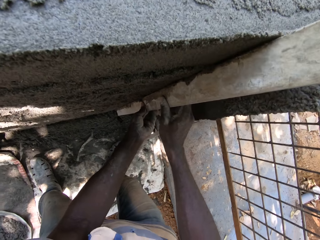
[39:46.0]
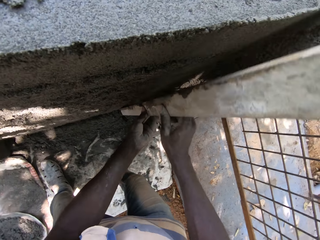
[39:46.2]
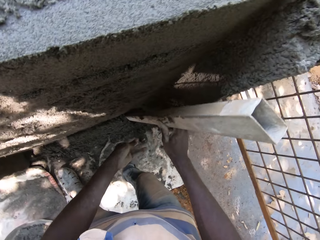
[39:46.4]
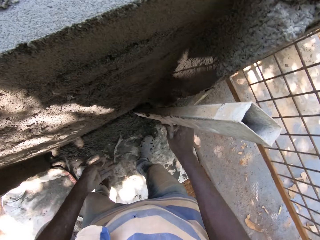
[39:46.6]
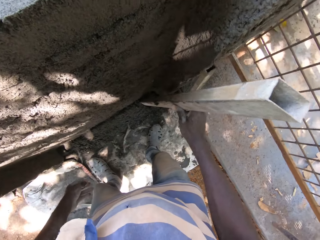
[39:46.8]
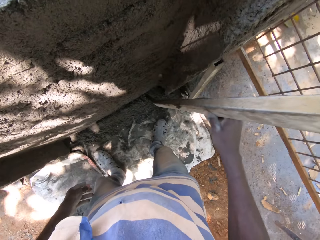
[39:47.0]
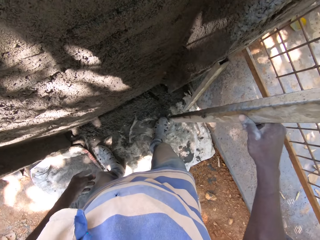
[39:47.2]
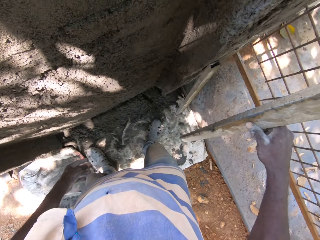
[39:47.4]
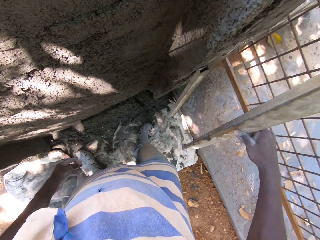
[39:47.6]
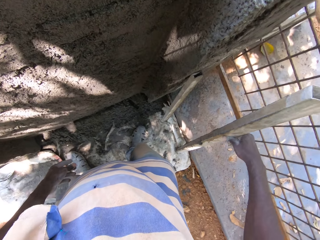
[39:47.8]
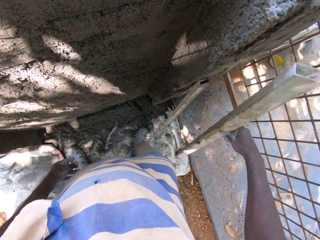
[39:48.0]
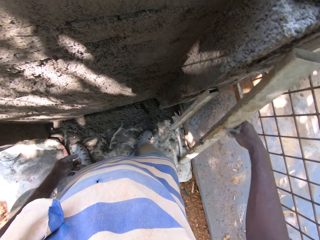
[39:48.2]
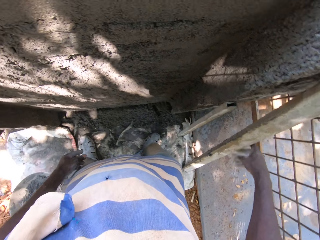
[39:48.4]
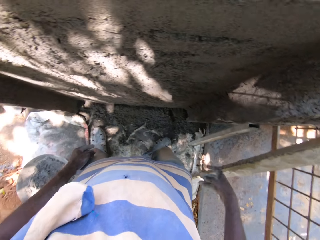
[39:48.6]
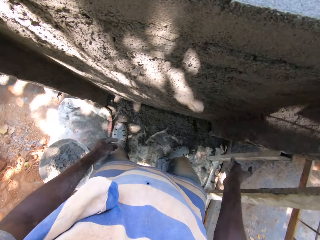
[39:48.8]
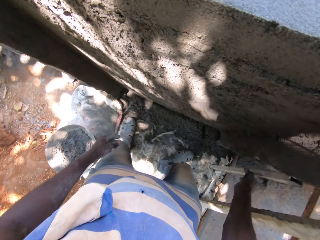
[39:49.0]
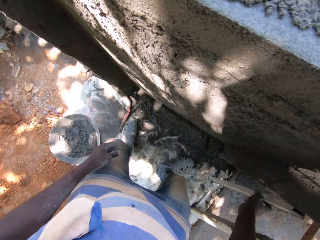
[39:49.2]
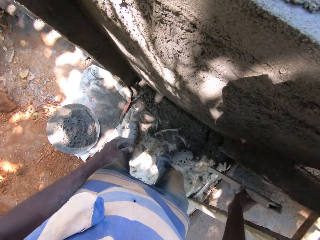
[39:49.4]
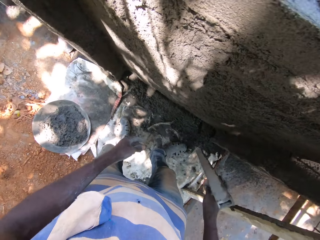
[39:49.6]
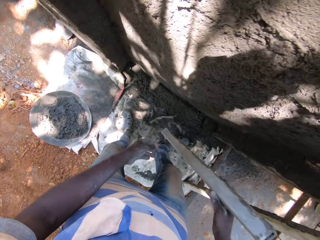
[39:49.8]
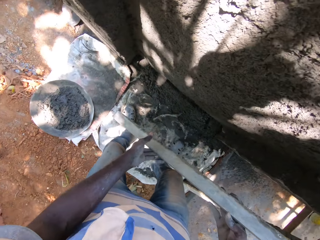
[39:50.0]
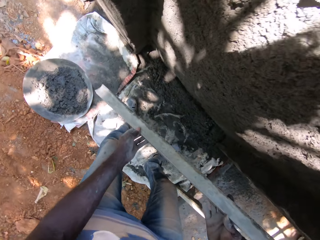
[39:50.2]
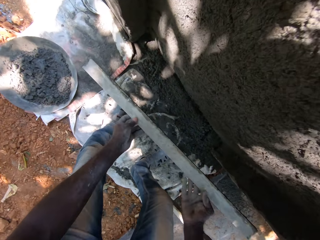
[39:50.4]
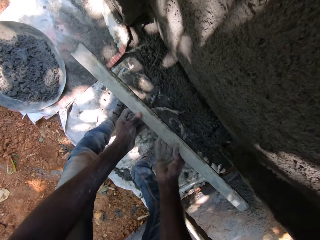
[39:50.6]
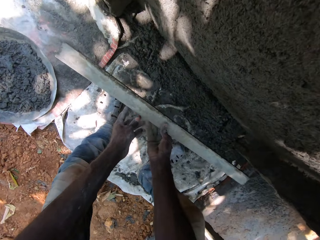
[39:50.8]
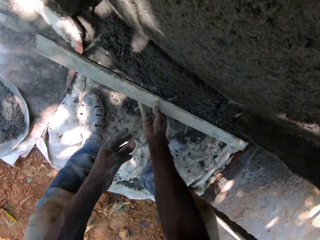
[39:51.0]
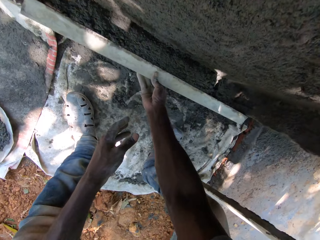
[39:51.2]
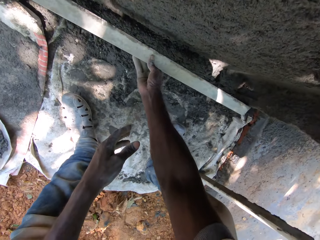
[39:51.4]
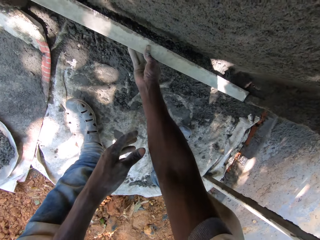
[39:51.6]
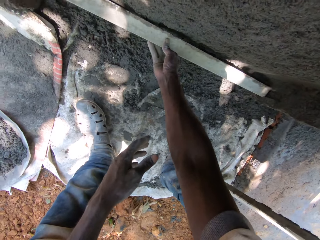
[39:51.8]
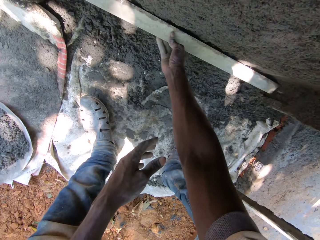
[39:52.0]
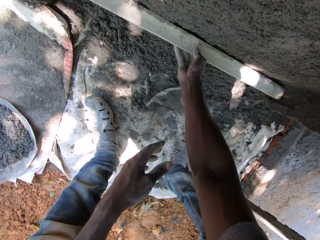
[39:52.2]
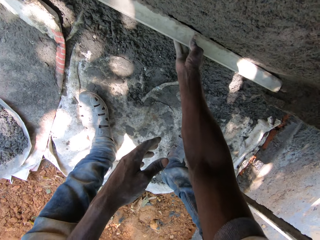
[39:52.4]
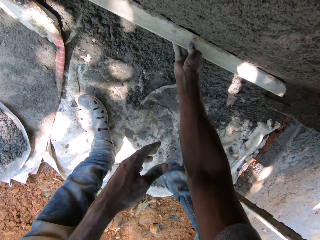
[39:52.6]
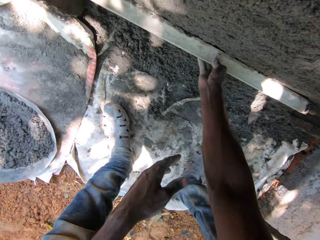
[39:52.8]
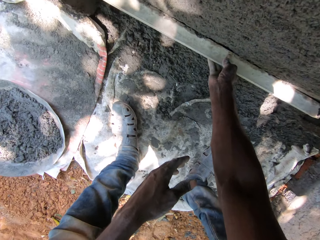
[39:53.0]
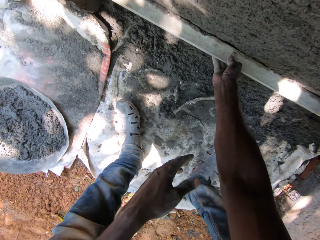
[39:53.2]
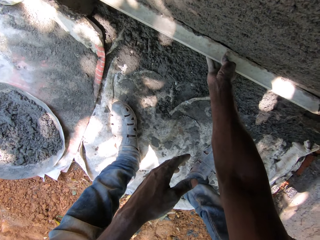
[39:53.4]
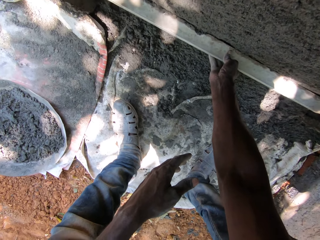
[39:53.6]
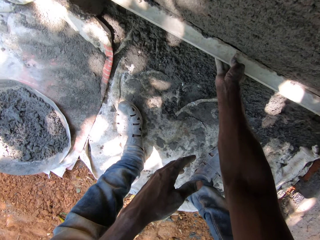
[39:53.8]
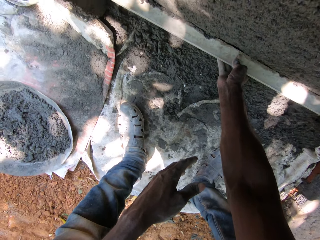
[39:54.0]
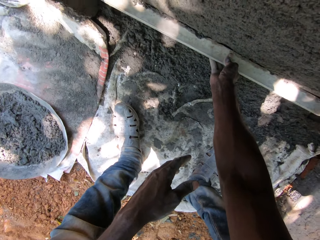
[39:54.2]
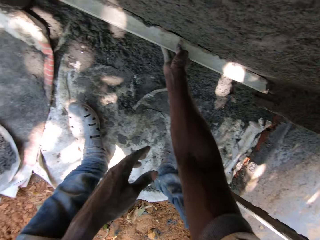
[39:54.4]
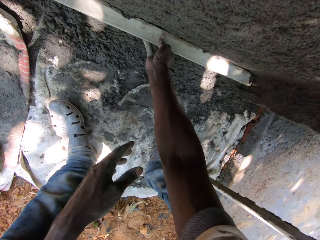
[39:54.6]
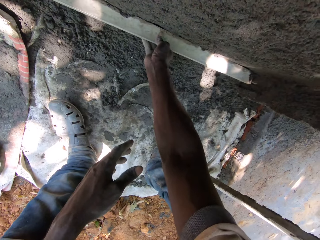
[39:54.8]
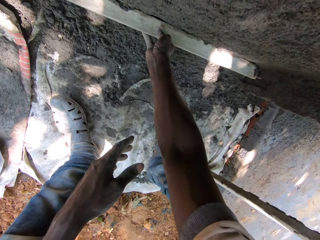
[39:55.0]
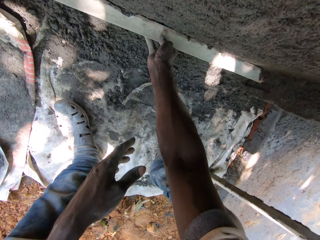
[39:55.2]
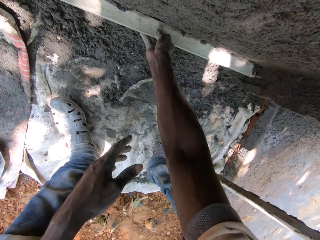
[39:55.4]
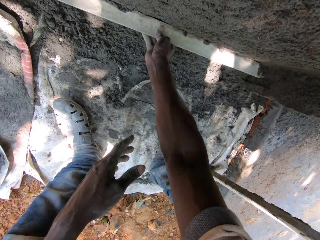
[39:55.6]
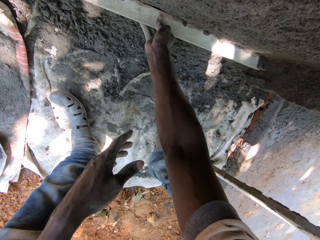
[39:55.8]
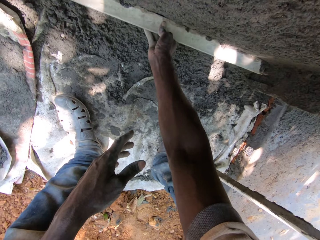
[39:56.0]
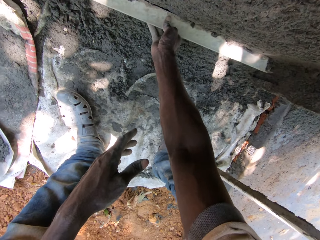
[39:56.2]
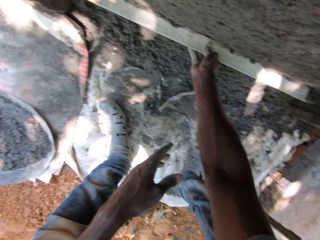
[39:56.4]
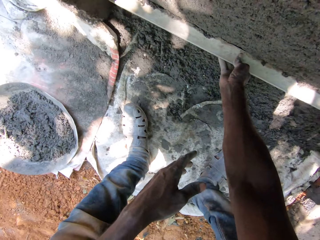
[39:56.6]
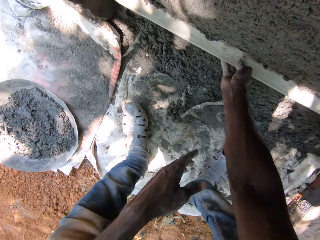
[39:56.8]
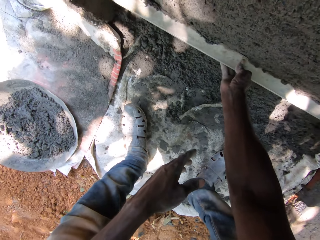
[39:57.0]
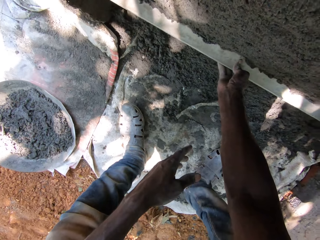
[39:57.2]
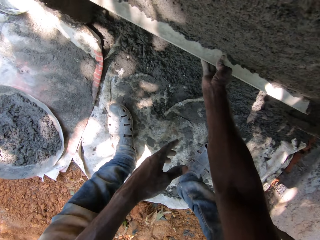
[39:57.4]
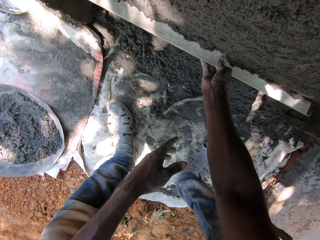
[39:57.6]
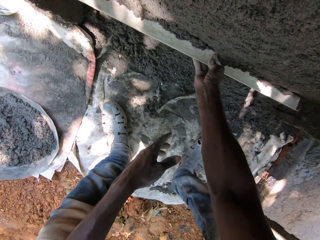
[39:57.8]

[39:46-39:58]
The camera wearer drops the rectangular metal tube on the ground with his right hand. He puts a piece of wood on the wall. He picks the rectangular metal tube from the ground with his right hand. He smoothens the wall with the rectangular metal tube in his right hand. He measures the wall using the piece of wood. He removes excess cement from the wall using the piece of wood.

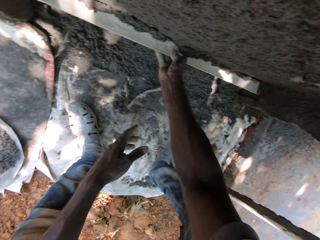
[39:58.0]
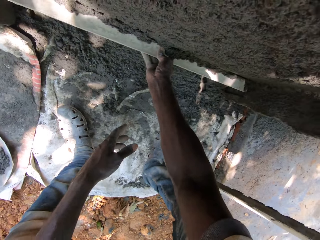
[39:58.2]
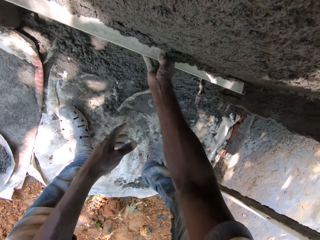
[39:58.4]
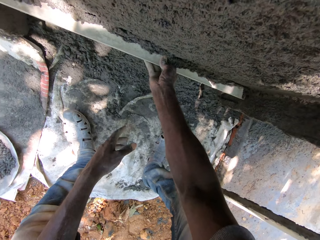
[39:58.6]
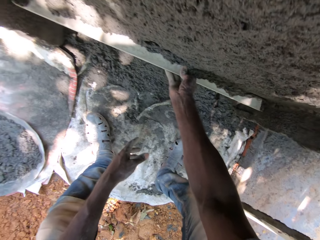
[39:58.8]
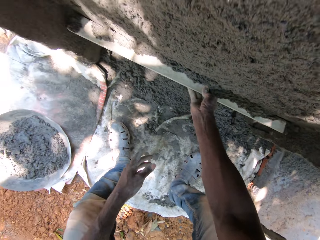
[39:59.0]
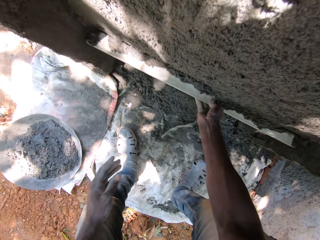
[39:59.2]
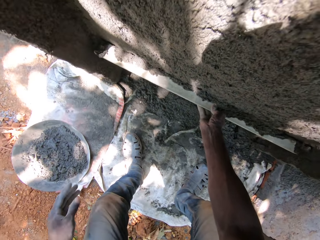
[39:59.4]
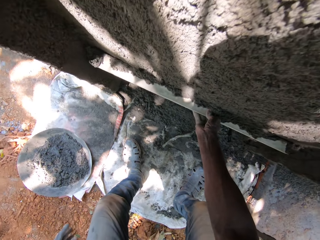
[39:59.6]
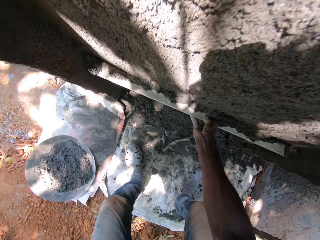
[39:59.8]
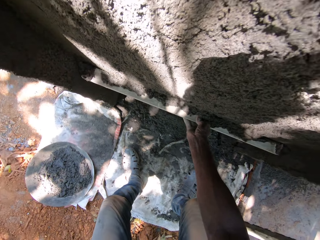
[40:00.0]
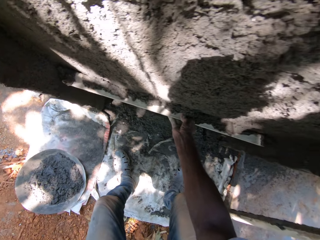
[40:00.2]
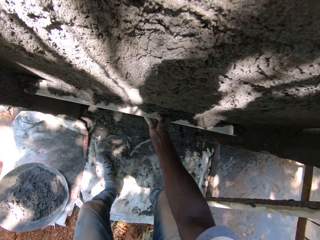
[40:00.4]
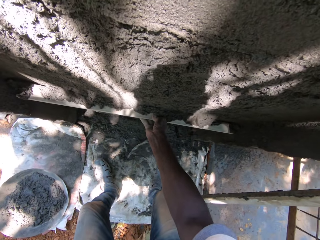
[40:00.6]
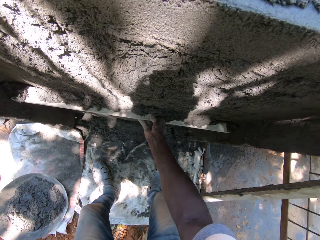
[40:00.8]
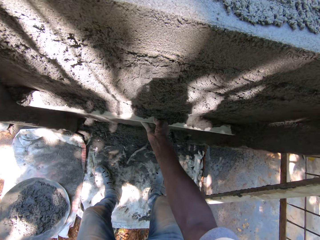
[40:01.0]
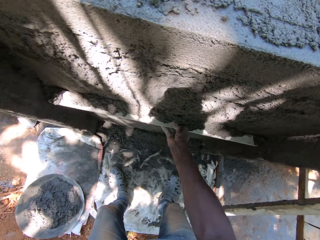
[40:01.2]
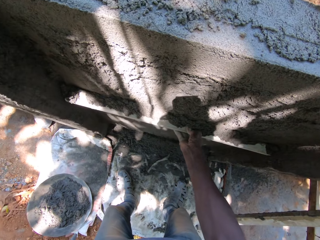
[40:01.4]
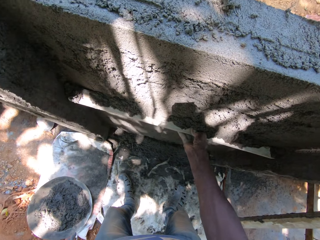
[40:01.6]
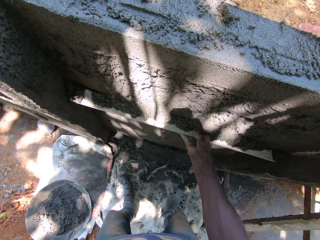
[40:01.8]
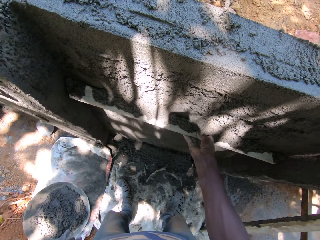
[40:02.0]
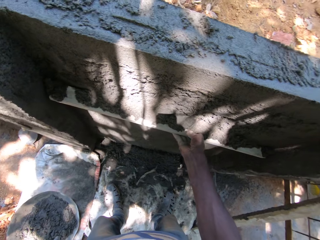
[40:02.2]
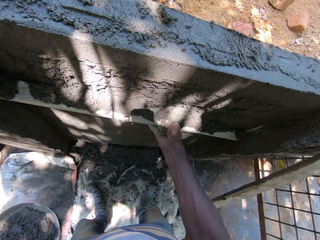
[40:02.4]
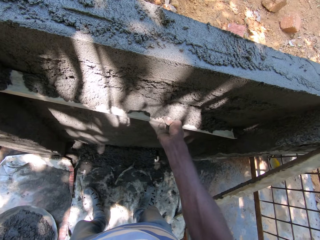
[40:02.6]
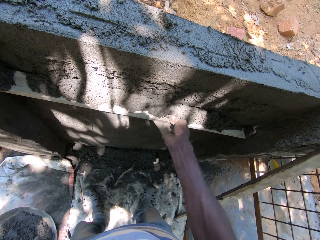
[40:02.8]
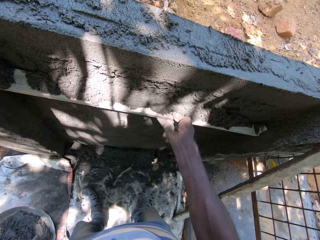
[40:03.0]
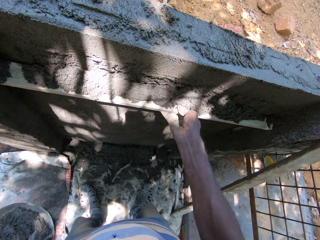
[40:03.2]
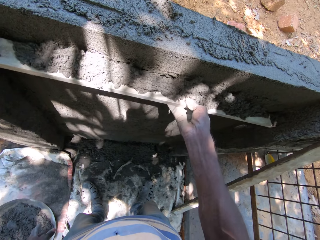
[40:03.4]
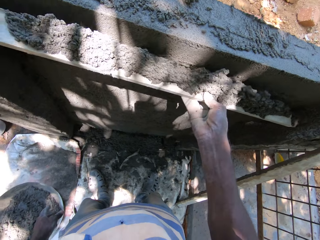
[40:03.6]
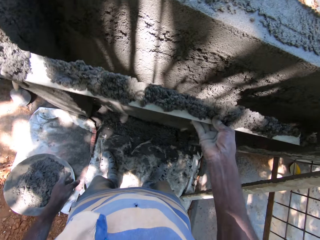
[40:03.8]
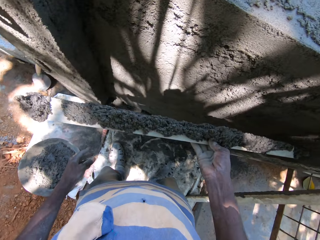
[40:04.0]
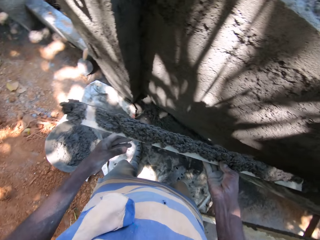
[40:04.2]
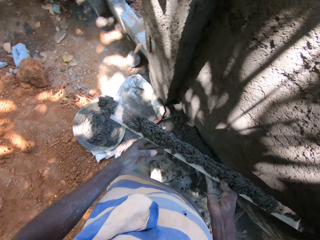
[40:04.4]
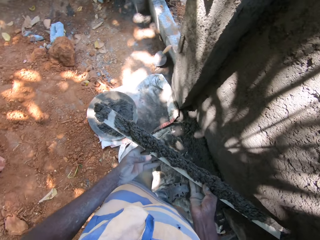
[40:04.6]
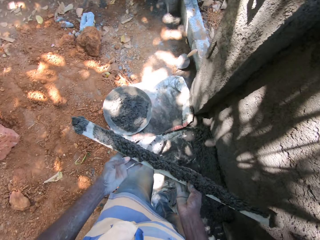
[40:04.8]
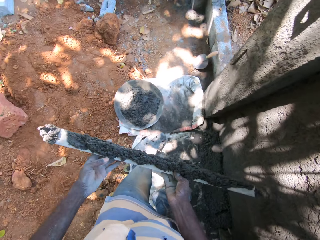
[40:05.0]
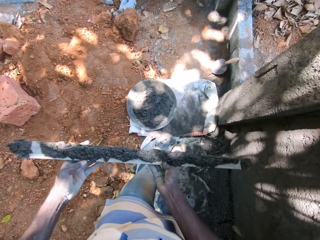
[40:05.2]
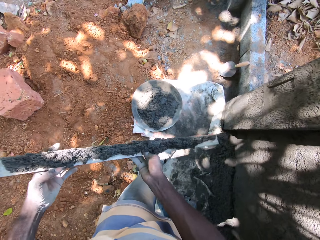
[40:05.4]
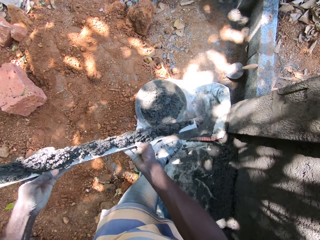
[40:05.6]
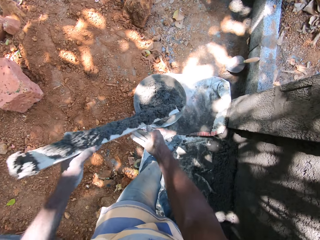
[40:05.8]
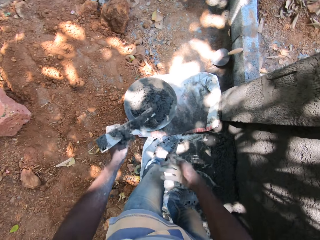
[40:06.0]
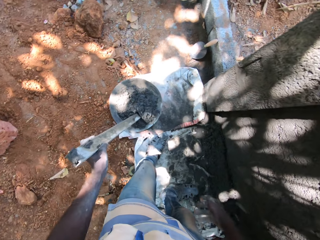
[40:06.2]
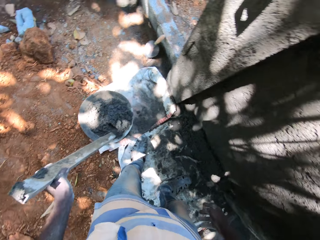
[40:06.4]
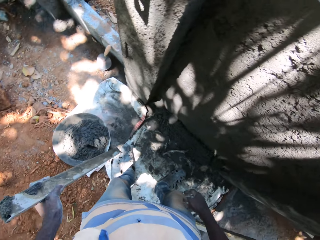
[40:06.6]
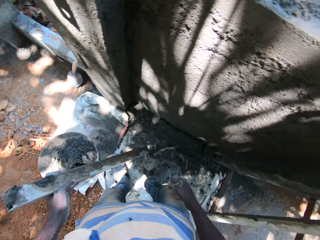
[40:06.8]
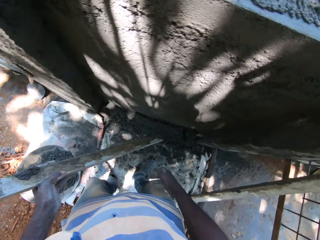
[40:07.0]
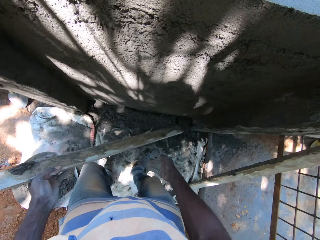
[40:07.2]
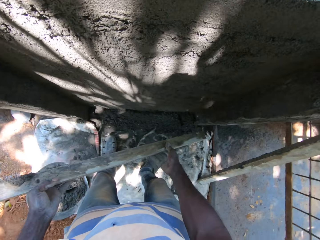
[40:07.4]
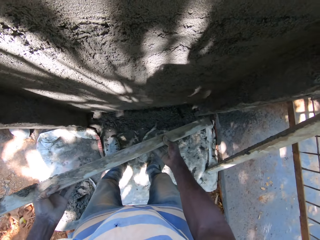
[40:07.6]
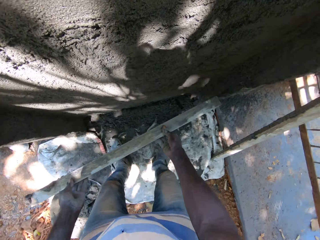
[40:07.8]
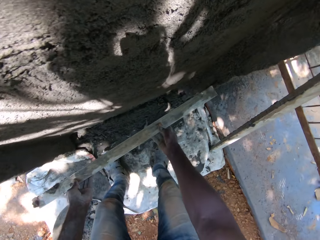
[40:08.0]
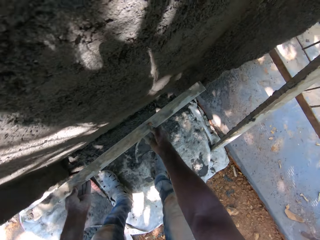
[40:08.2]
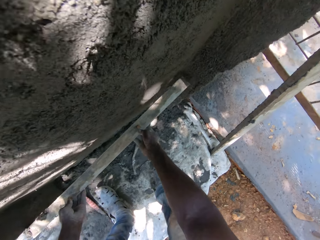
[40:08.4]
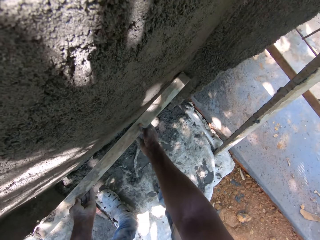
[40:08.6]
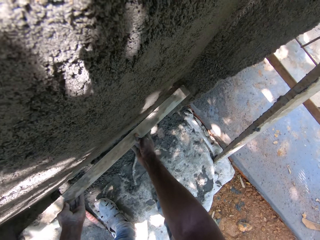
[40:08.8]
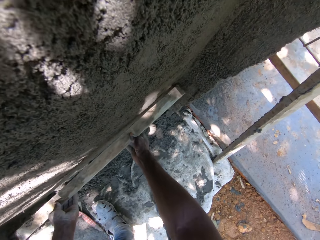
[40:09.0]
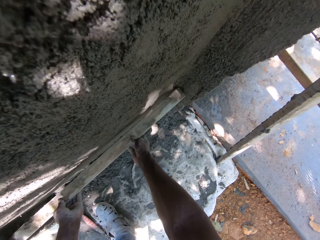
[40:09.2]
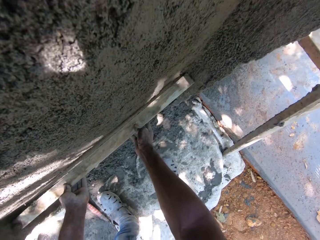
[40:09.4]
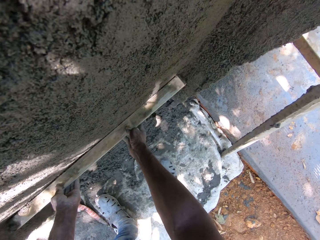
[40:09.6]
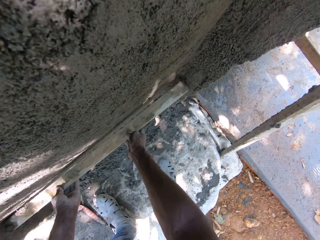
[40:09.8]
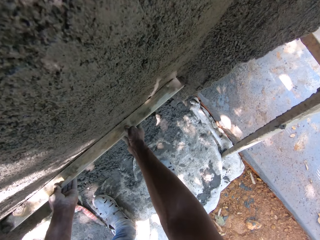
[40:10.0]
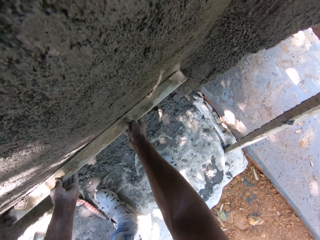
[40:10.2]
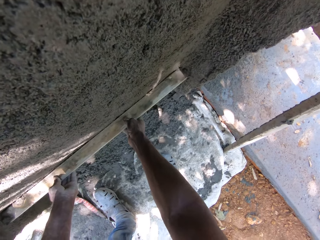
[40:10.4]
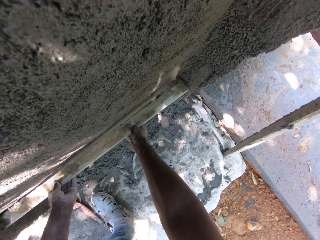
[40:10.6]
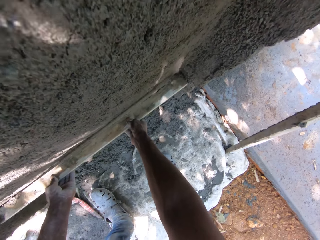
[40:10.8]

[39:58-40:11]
The camera wearer passes the rectangular metal tube from his right hand to his left hand. He pours concrete from the rectangular metal tube in his left hand into the pan on the floor. He smoothens the wall with the rectangular metal tube in his right hand. He removes excess cement from the wall using a piece of wood.
